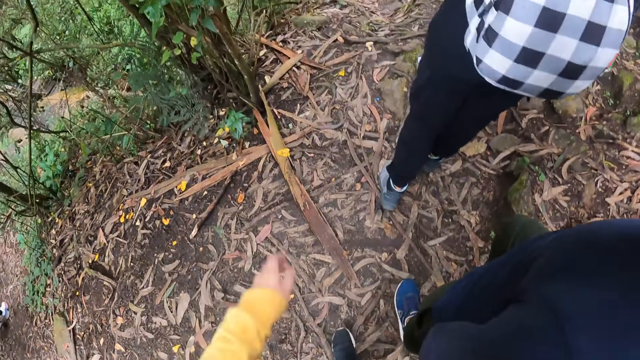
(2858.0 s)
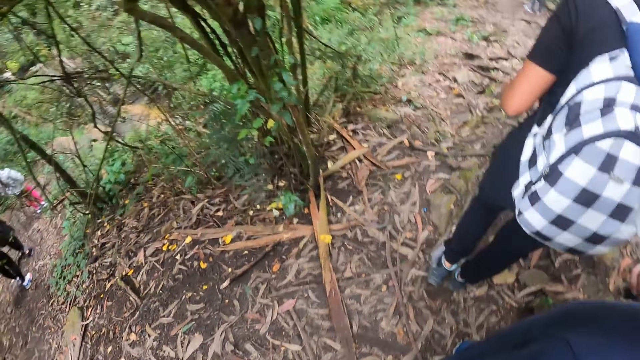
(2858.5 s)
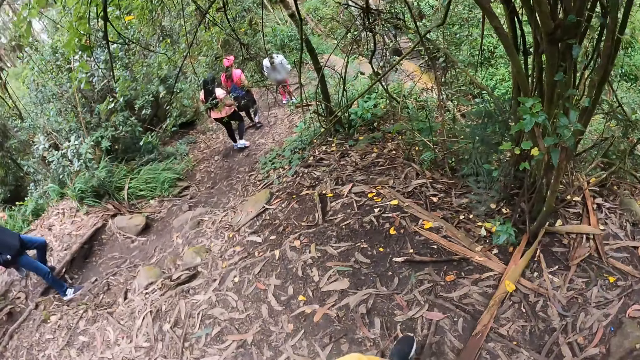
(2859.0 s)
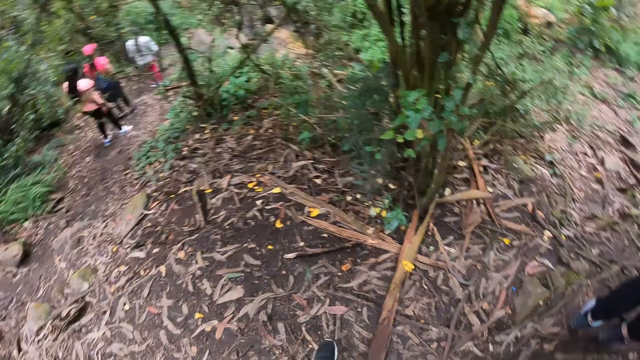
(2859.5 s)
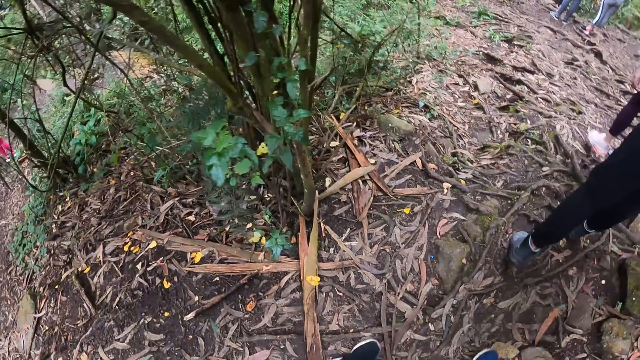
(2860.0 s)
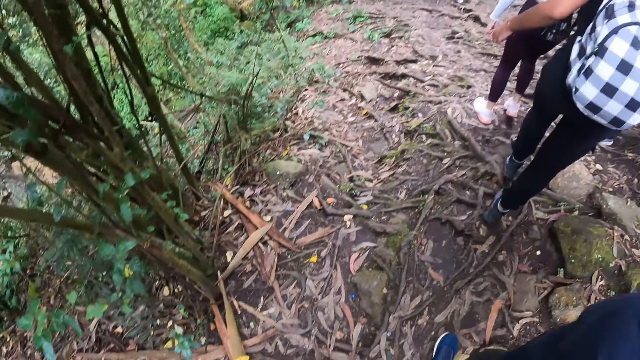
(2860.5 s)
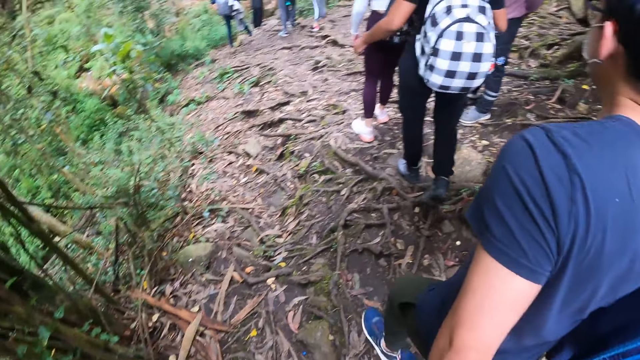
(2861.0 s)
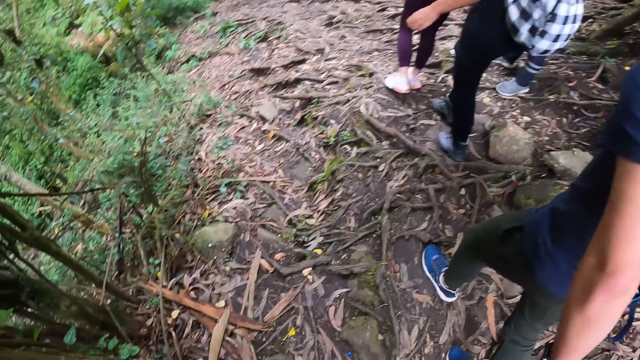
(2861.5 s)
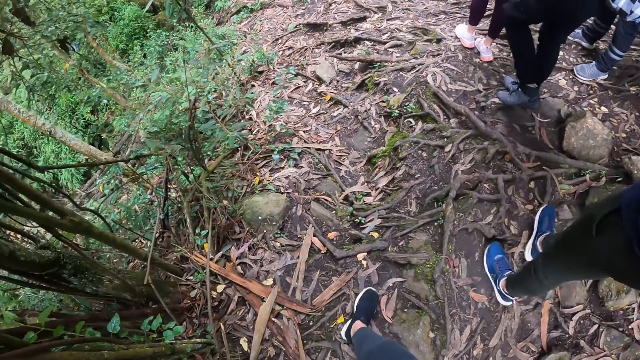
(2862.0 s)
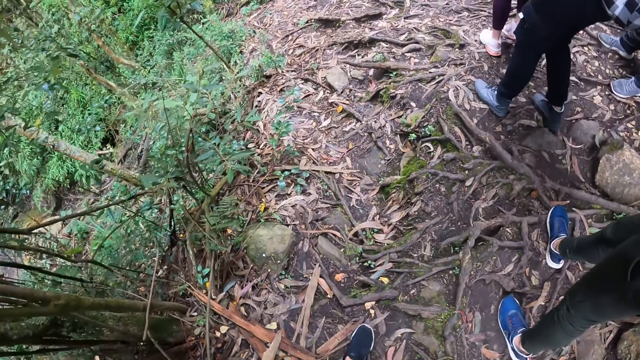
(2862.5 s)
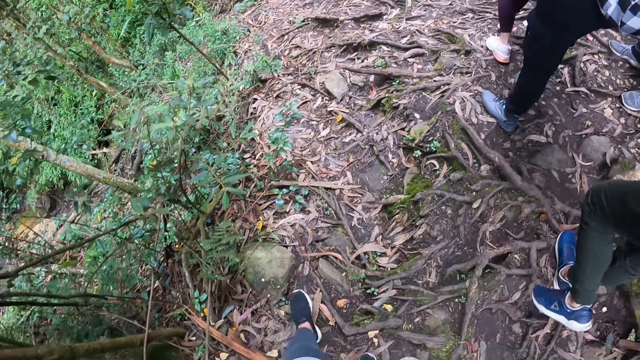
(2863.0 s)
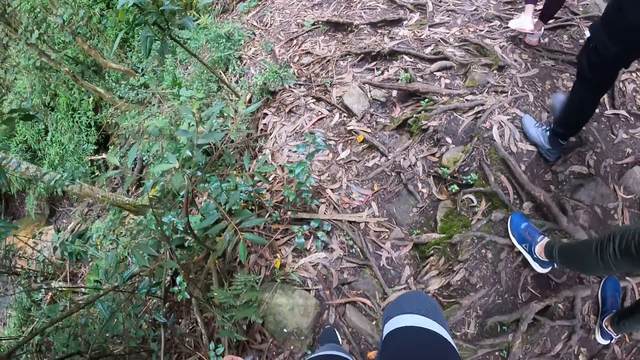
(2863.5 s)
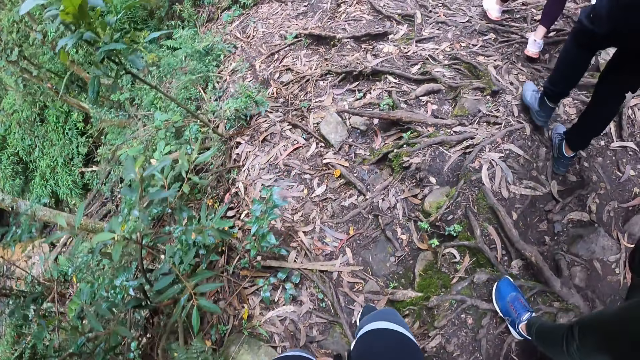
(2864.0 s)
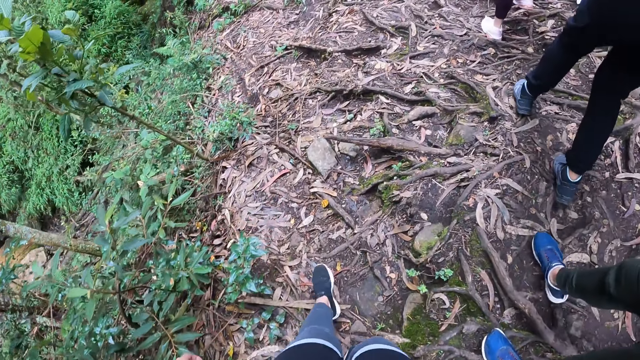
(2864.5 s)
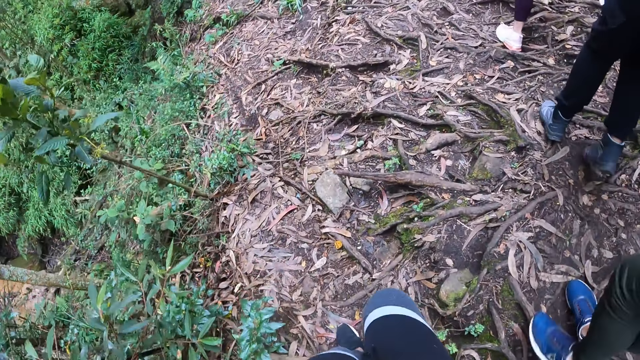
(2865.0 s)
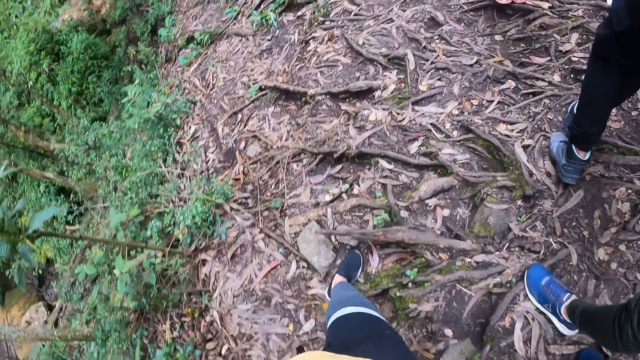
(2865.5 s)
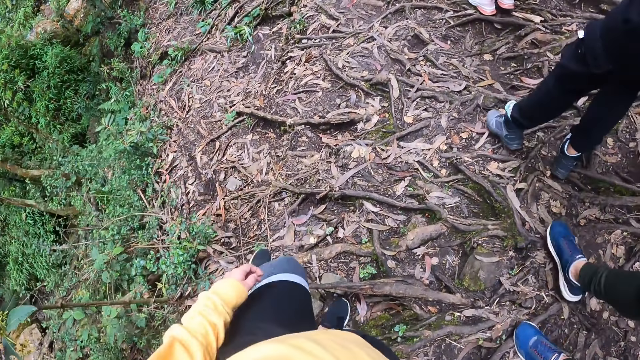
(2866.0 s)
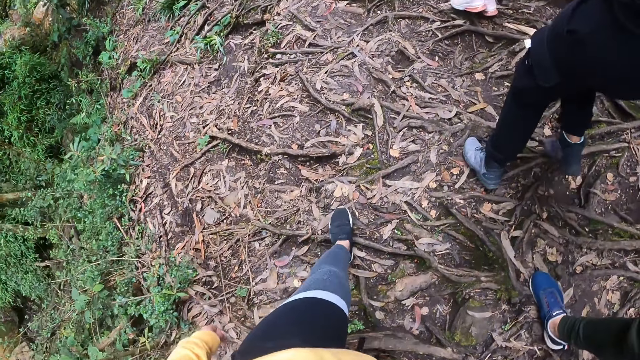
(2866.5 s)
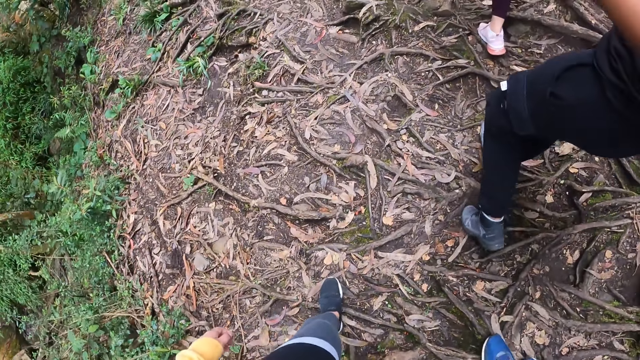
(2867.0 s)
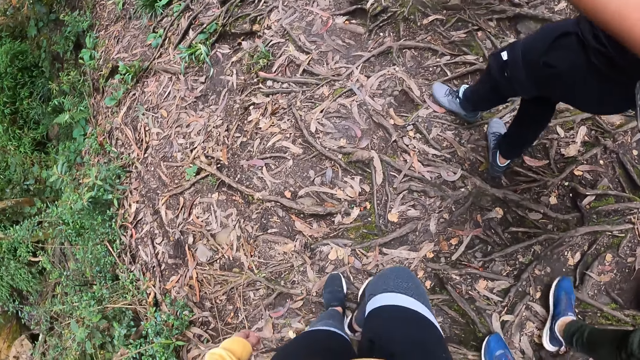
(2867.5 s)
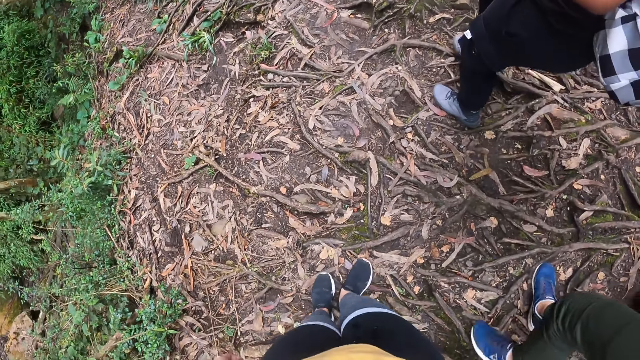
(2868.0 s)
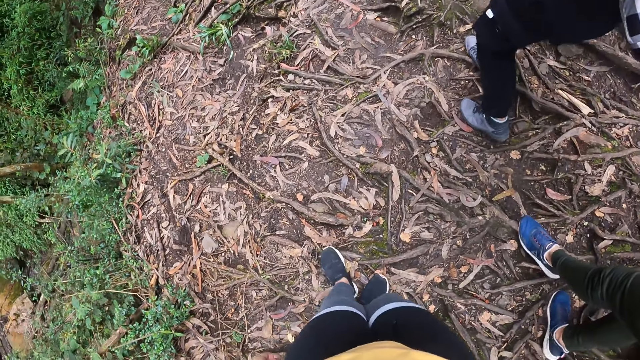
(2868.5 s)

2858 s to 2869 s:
The camera wearer drops the left hand, turns around and walks on the compound. A person walks beside the camera wearer.

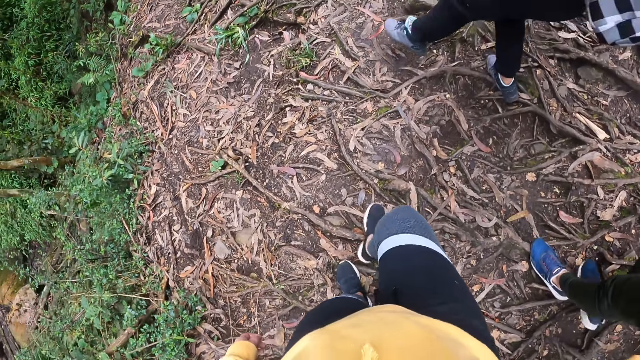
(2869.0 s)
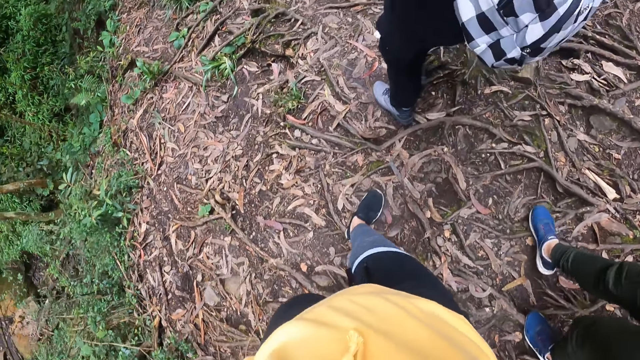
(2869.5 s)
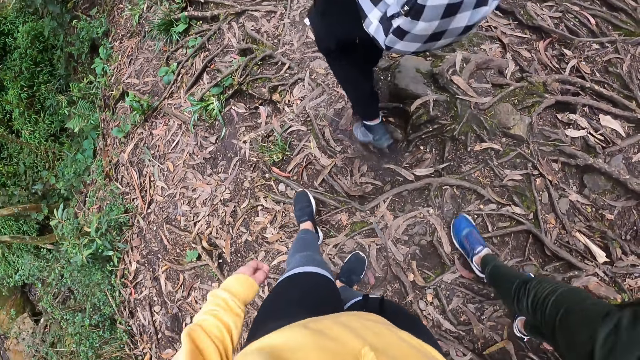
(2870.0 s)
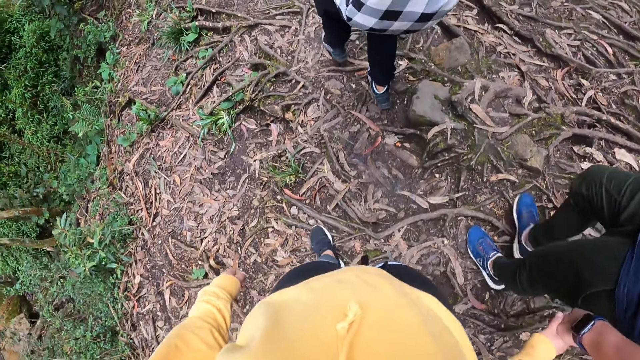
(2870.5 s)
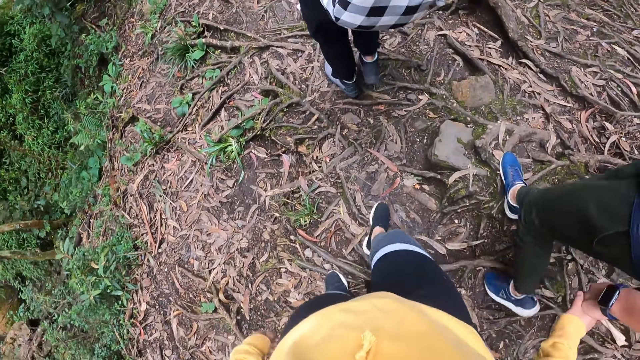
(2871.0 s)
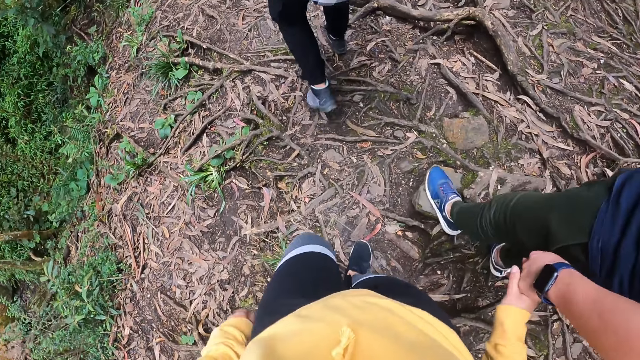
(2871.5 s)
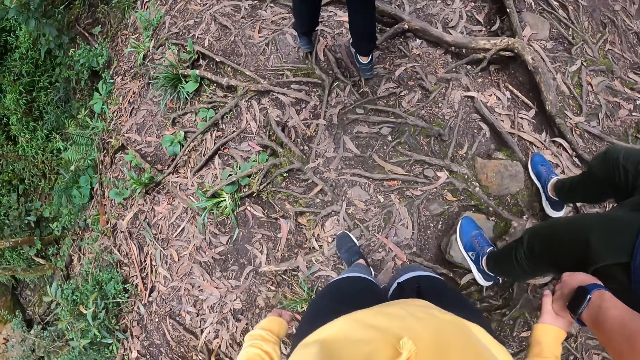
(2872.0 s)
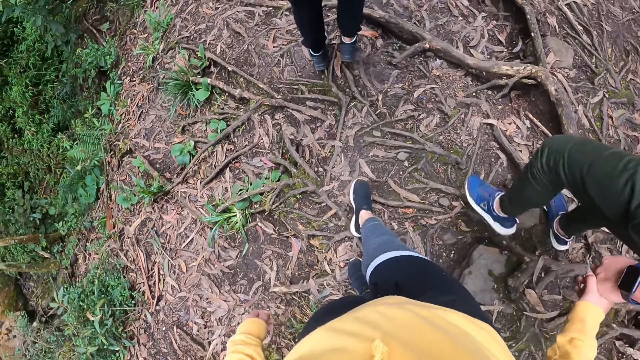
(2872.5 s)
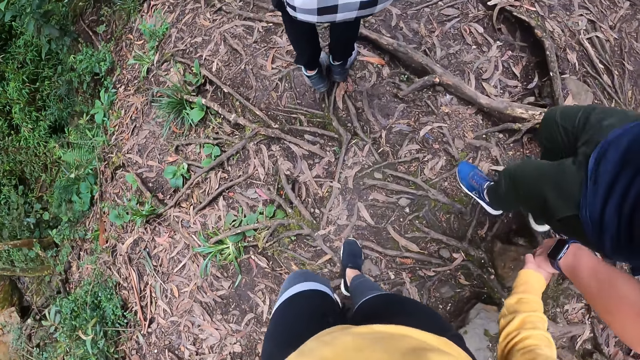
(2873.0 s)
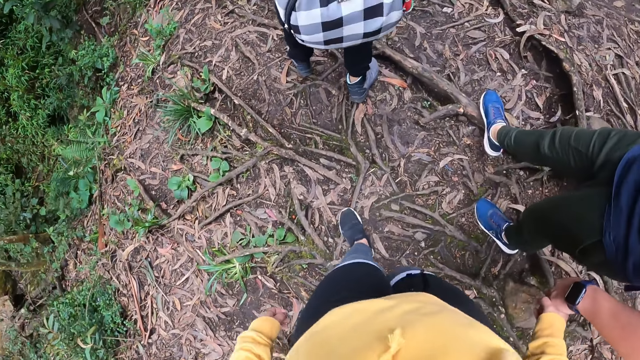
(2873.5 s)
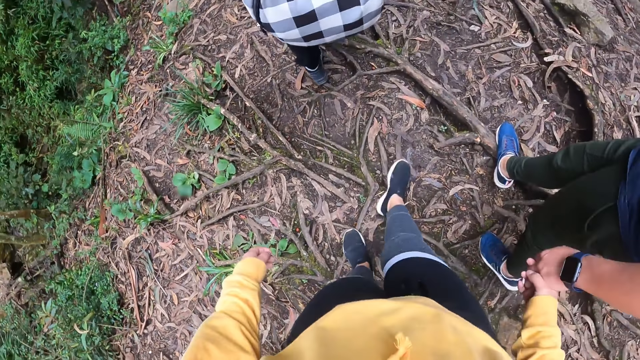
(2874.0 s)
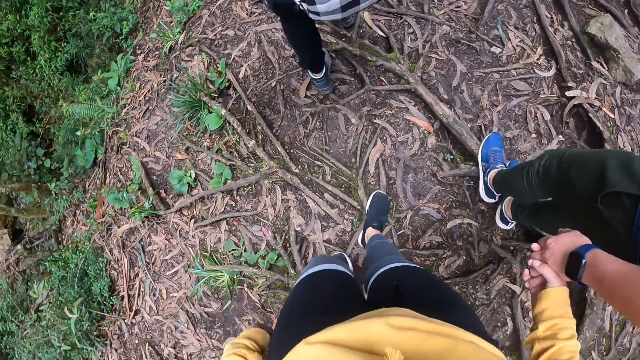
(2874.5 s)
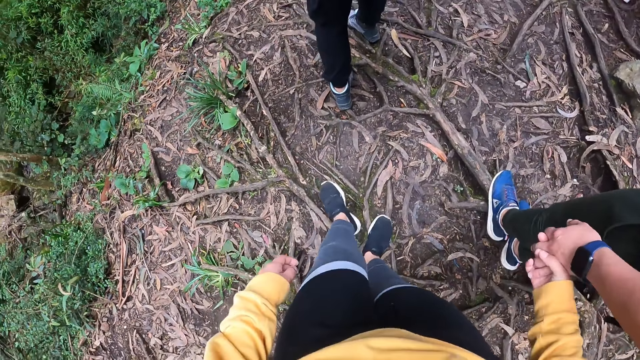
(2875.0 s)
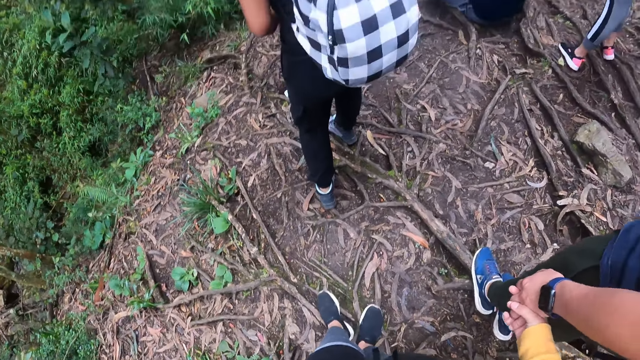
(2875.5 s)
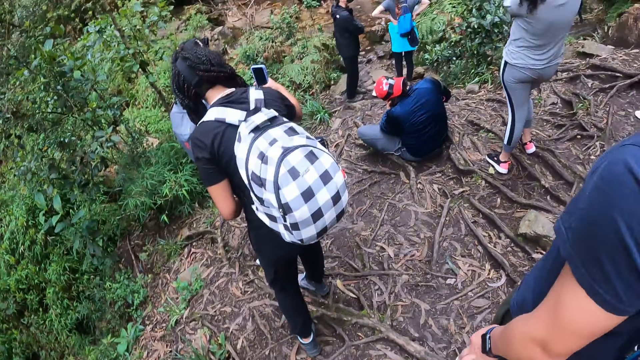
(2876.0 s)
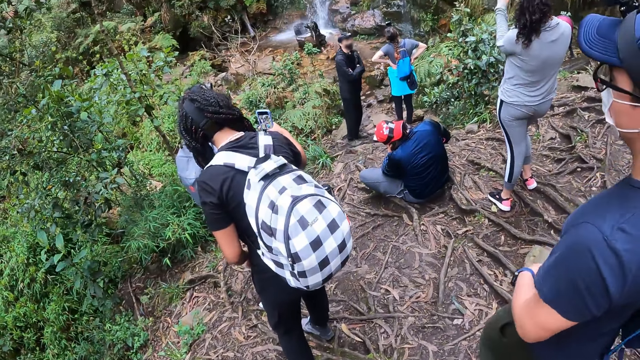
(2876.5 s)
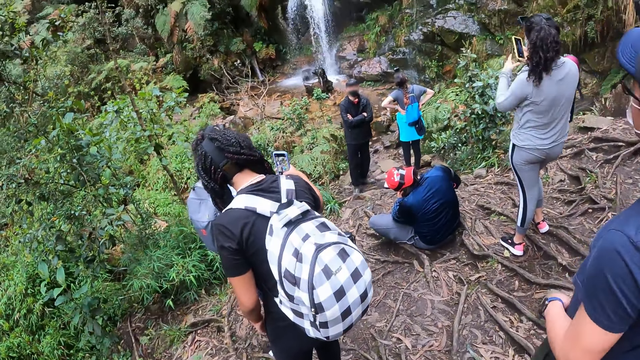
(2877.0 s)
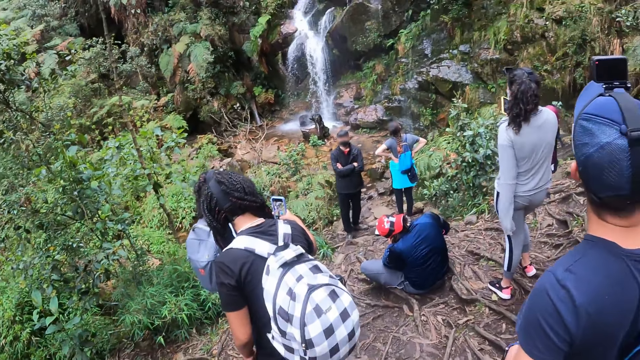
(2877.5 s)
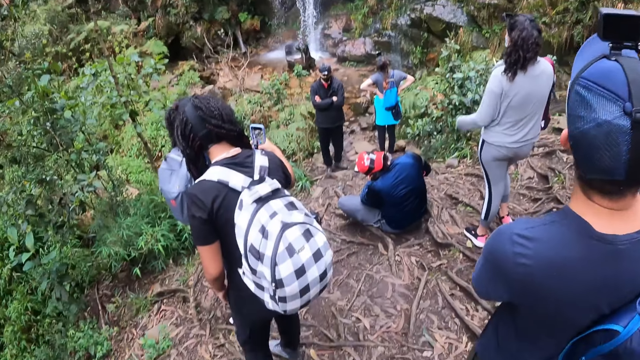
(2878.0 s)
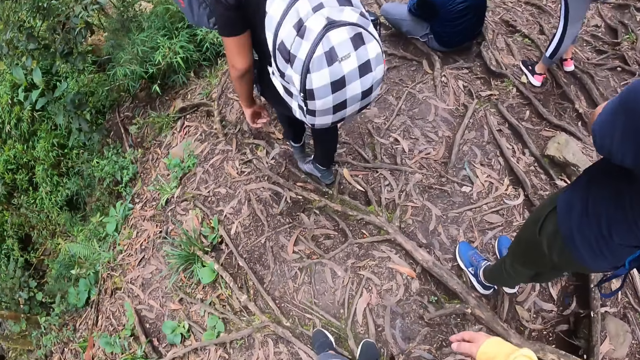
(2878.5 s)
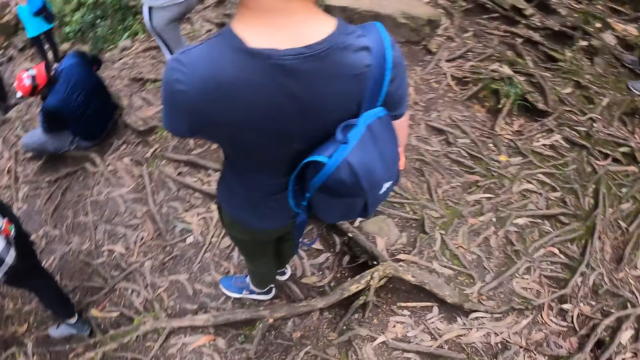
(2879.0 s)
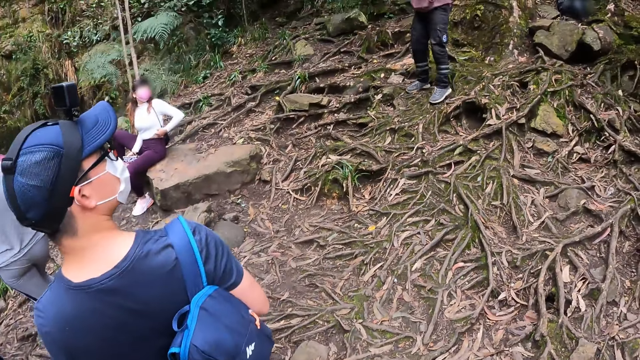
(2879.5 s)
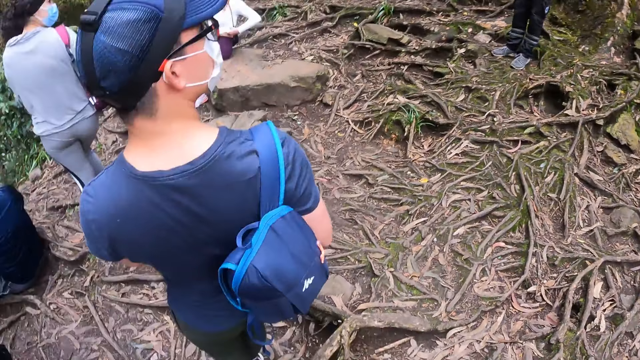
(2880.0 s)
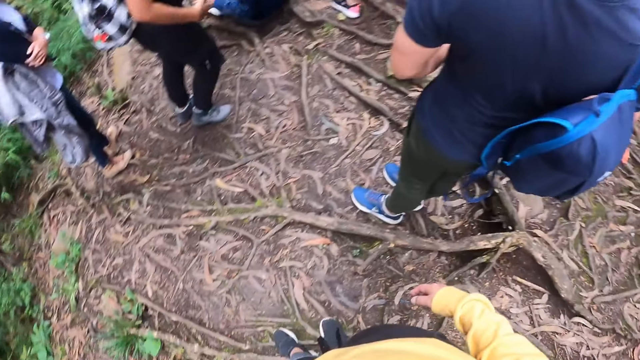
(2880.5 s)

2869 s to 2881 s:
The camera wearer holds a person's hand and walks beside the person. They stop walking and look up. Another person holds a phone. The camera wearer looks below. They look around.
